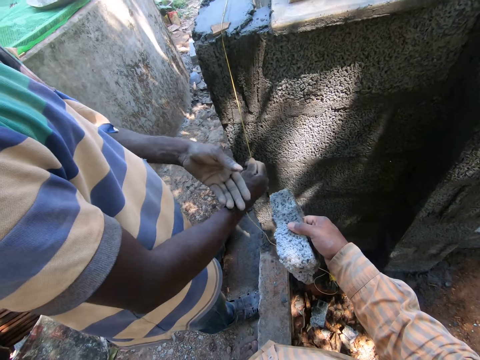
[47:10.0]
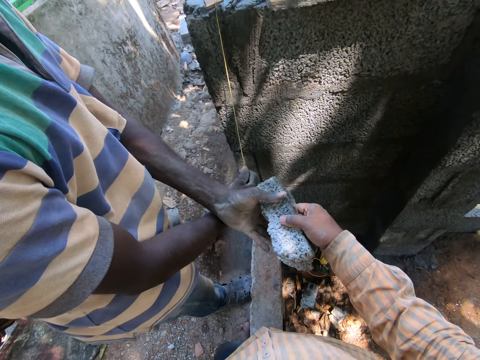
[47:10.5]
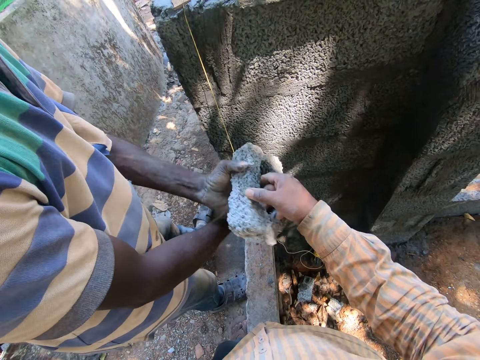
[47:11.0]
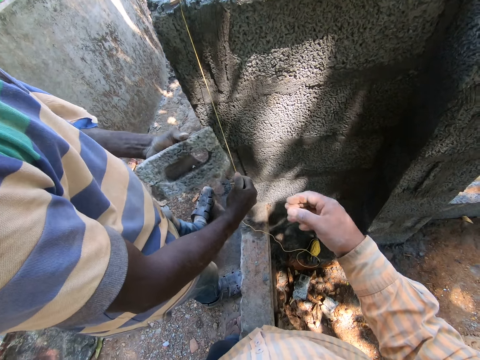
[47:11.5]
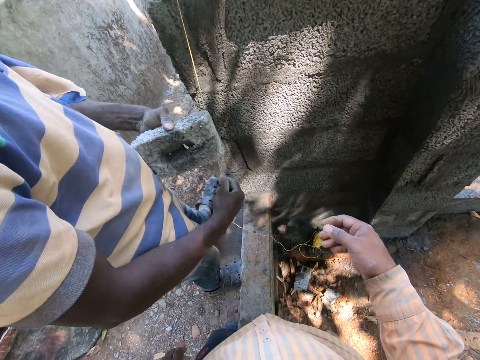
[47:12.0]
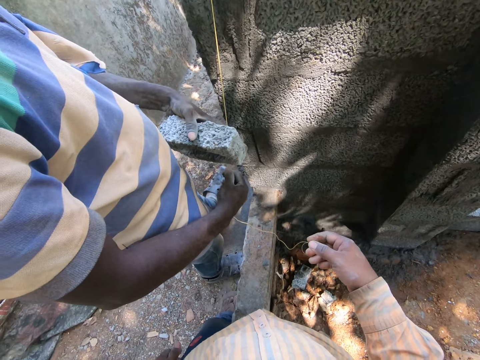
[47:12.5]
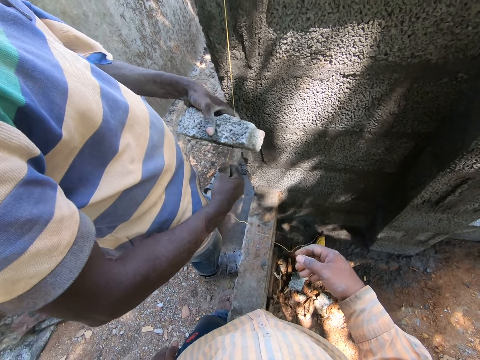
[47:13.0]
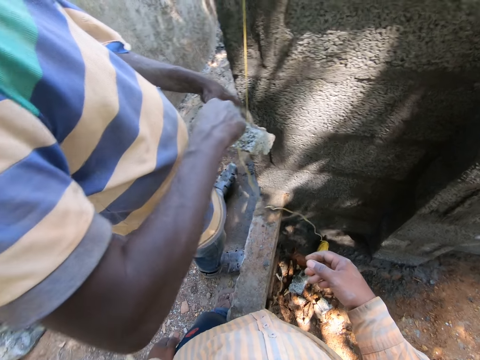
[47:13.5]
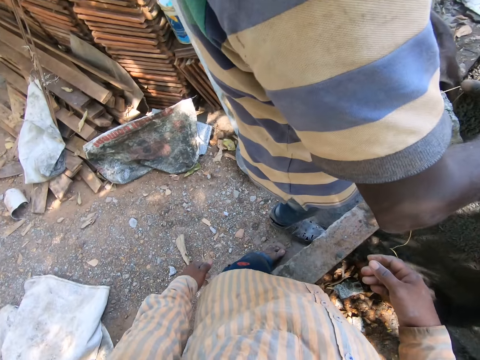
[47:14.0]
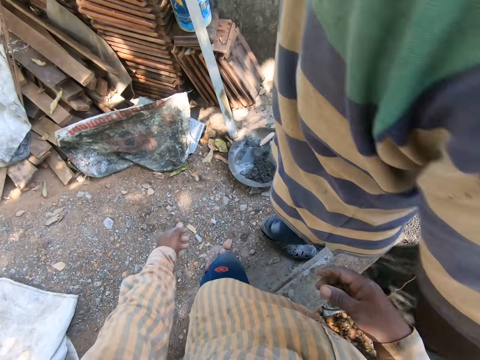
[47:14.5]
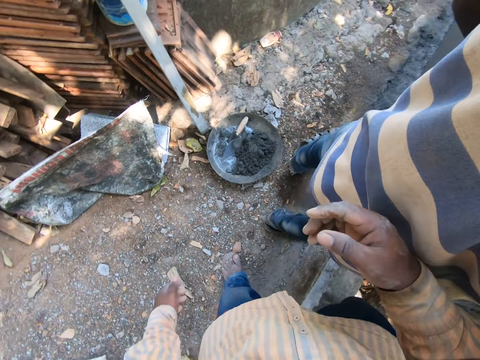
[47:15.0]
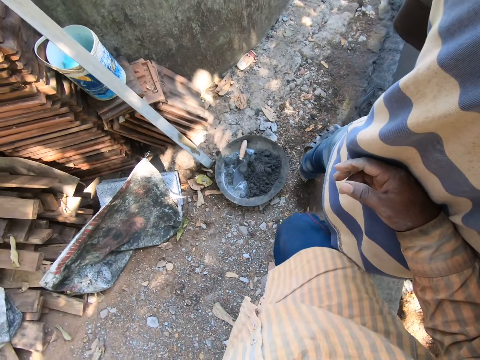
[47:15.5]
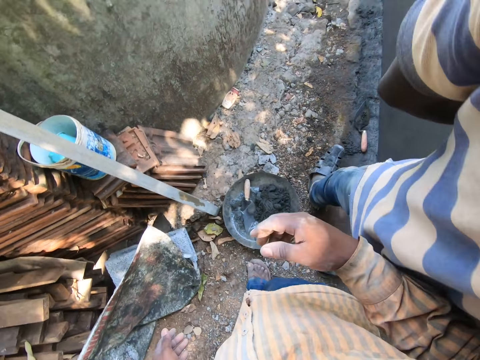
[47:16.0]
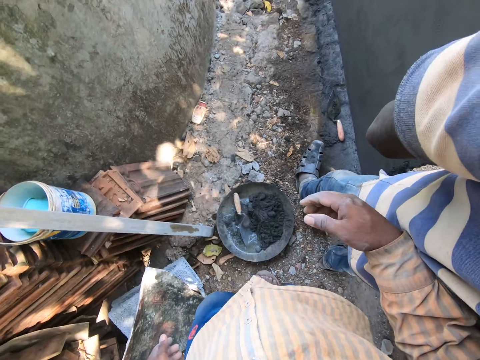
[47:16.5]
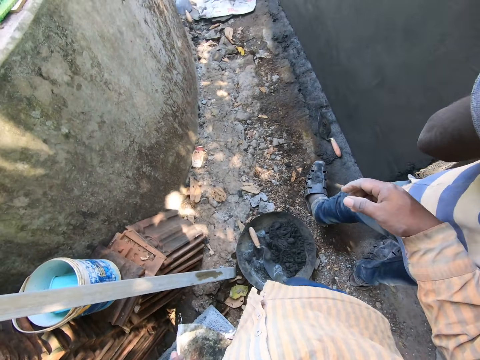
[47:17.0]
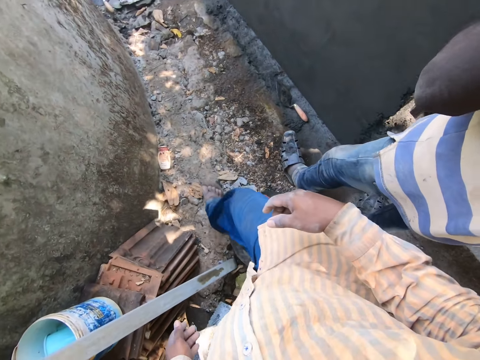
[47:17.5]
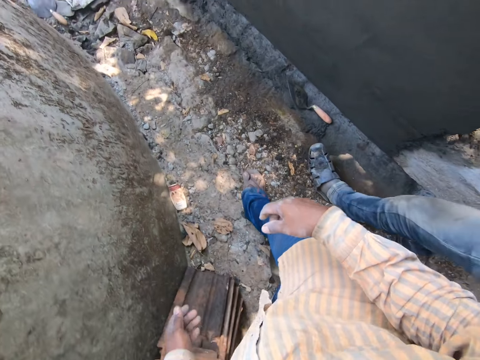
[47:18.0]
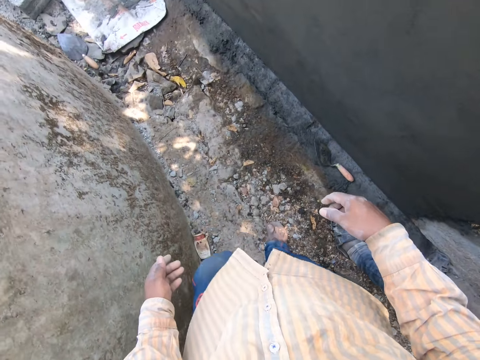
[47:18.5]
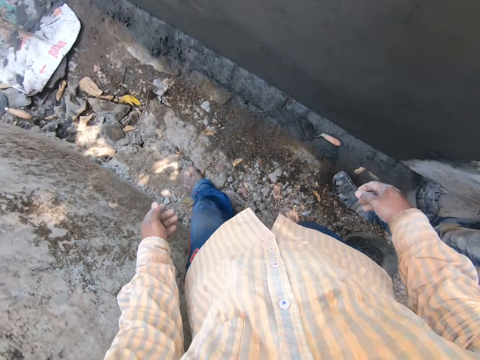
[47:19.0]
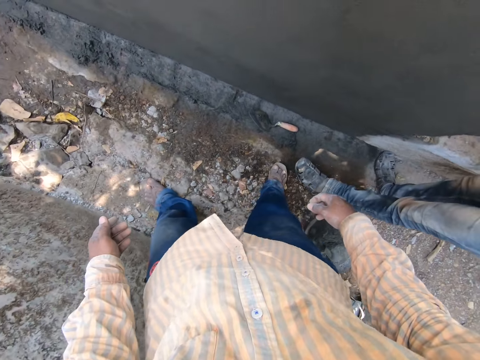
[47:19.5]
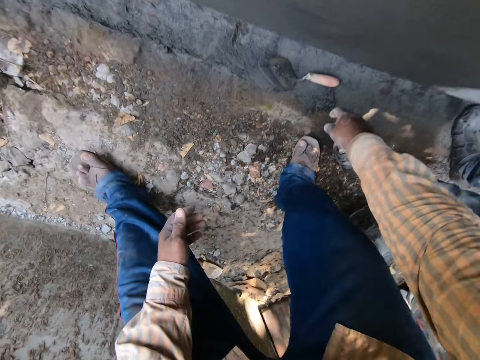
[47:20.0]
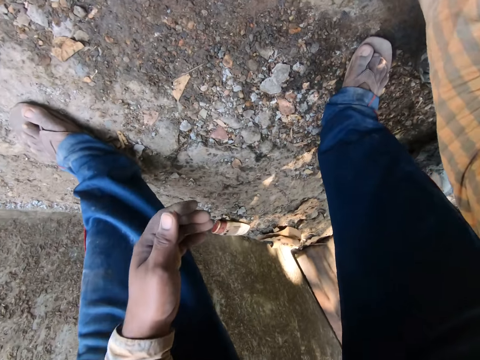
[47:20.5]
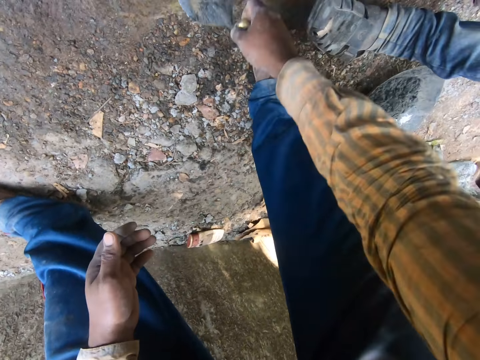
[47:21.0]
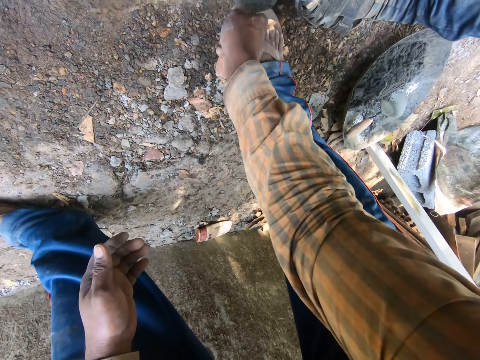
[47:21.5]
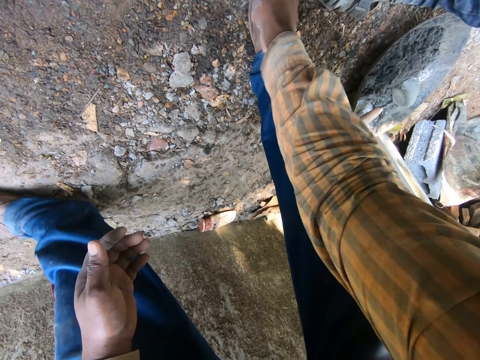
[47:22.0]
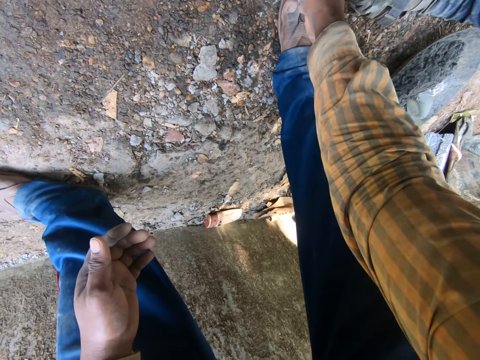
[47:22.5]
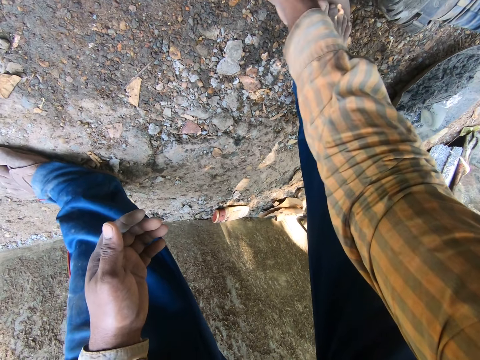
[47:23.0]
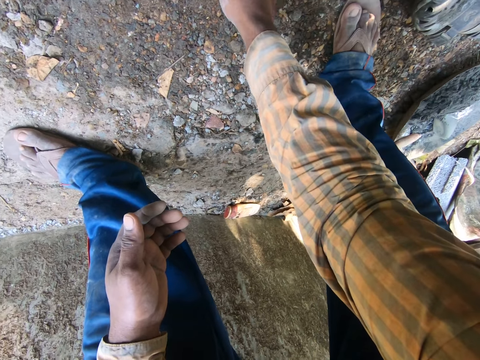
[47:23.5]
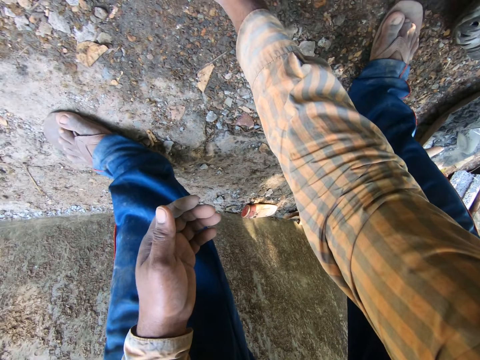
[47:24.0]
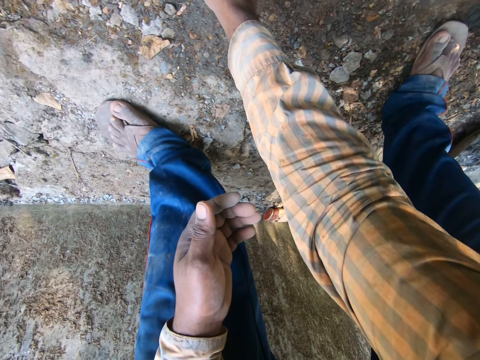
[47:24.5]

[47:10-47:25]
The camera wearer hands a man the brick with his right hand. The man ties the brick with the bricklayer line in his right hand. The camera wearer walks around. He picks up the hand trowel from the floor with his right hand. He pushes mixed cement on the floor with the hand trowel in his right hand.

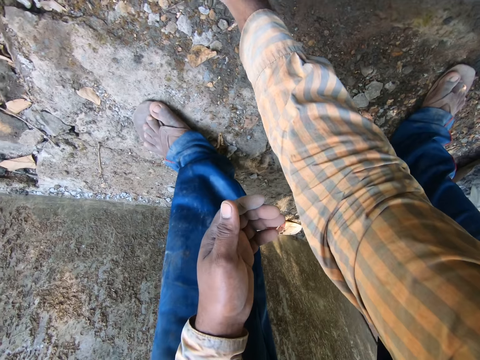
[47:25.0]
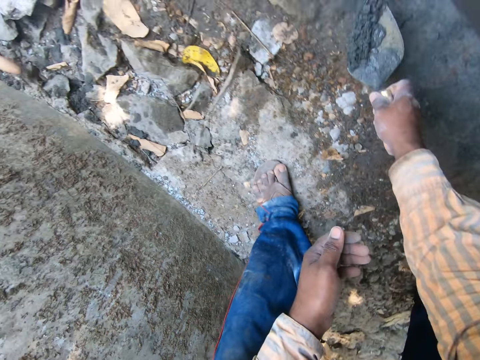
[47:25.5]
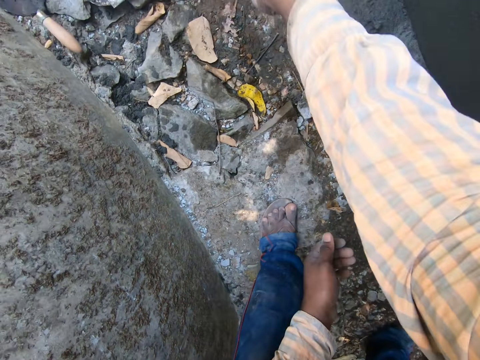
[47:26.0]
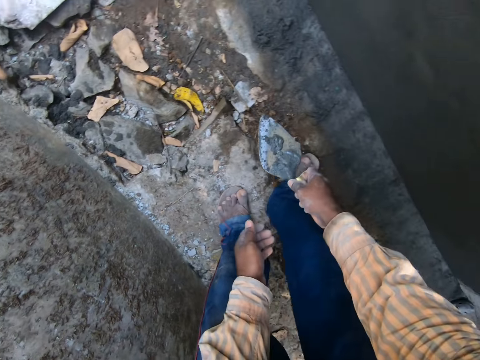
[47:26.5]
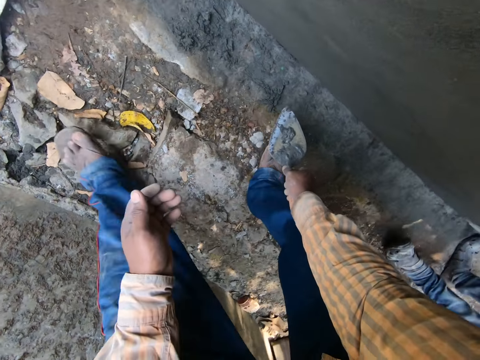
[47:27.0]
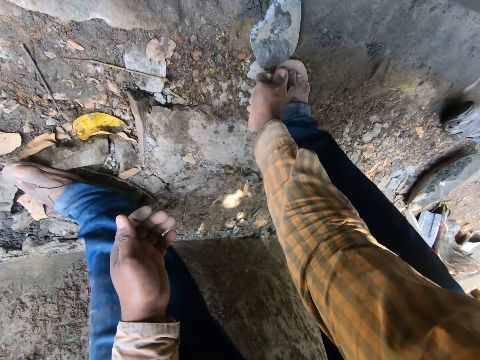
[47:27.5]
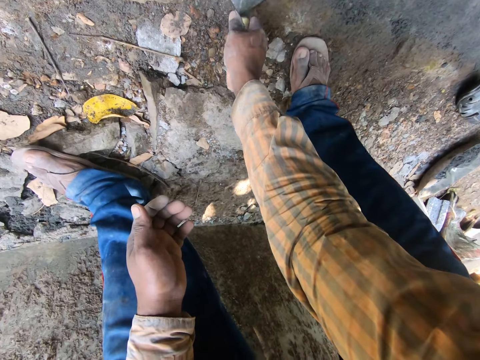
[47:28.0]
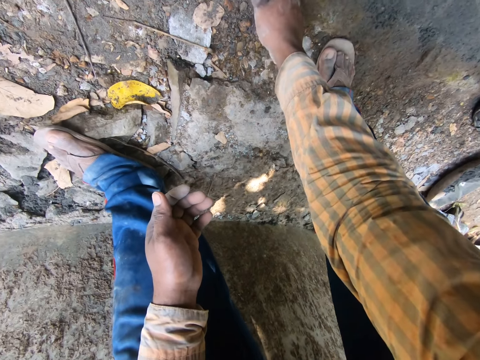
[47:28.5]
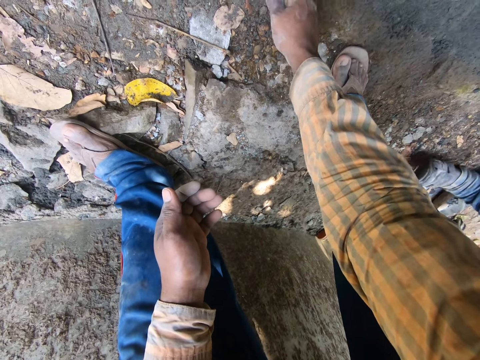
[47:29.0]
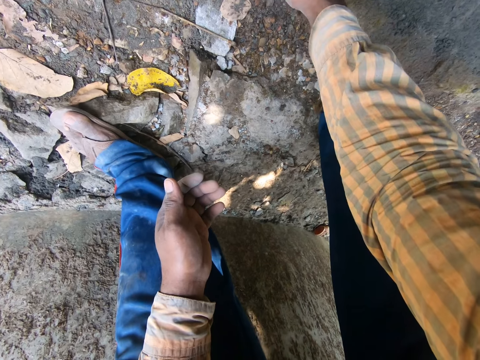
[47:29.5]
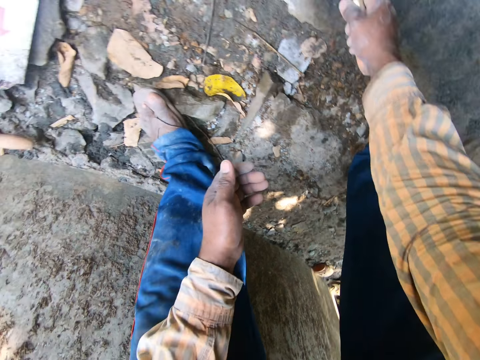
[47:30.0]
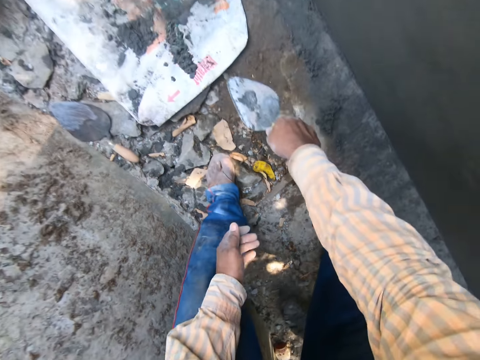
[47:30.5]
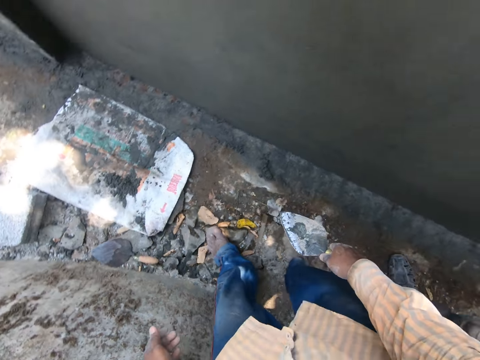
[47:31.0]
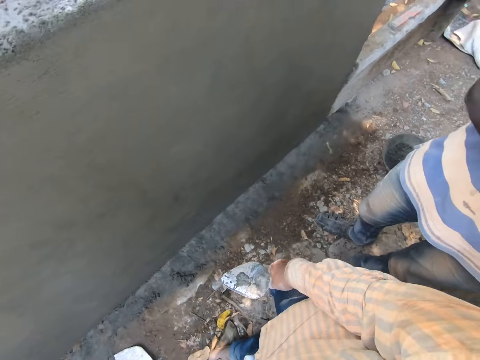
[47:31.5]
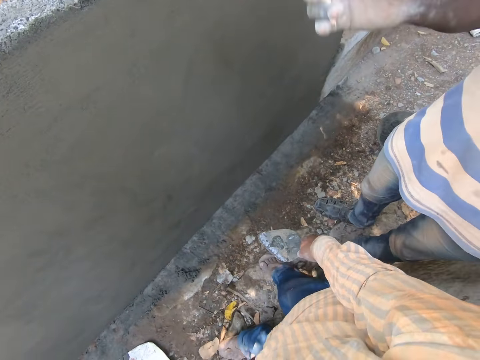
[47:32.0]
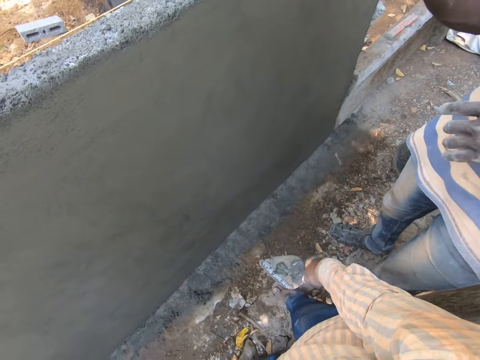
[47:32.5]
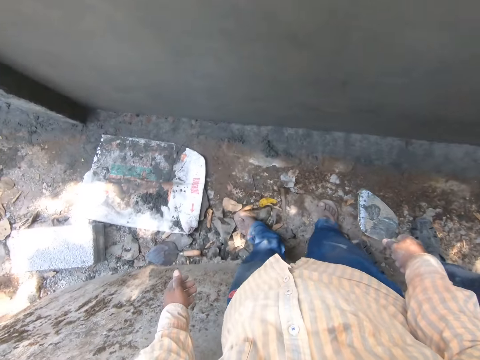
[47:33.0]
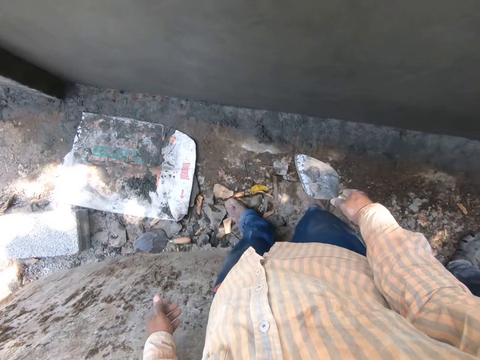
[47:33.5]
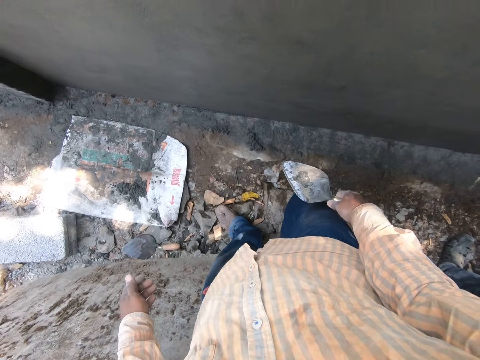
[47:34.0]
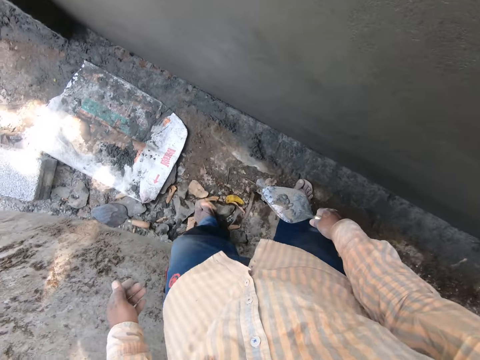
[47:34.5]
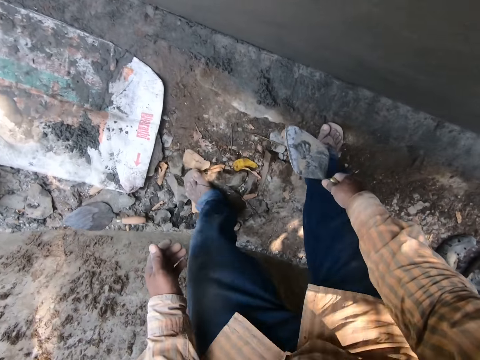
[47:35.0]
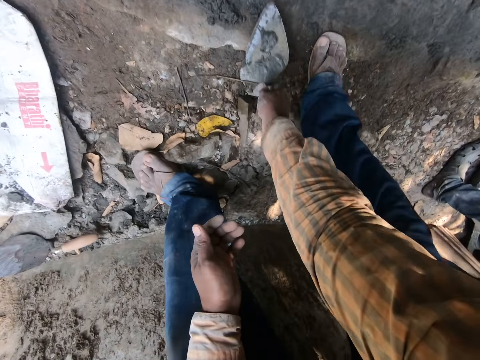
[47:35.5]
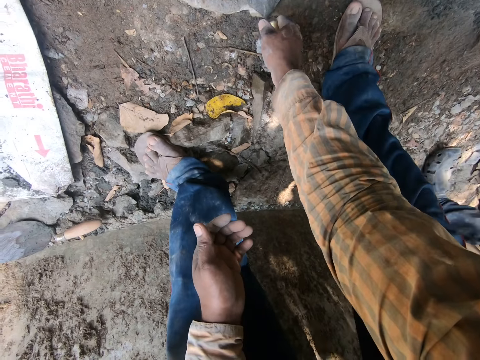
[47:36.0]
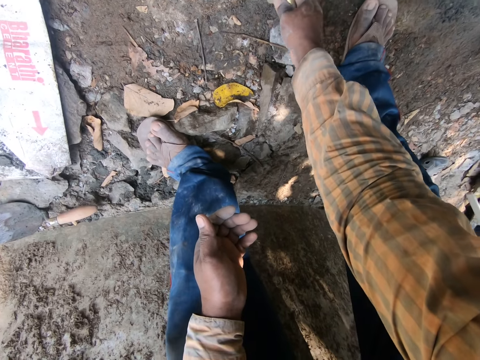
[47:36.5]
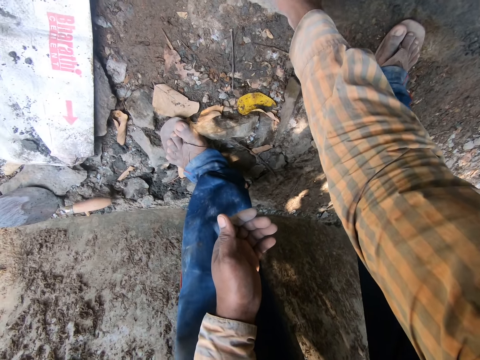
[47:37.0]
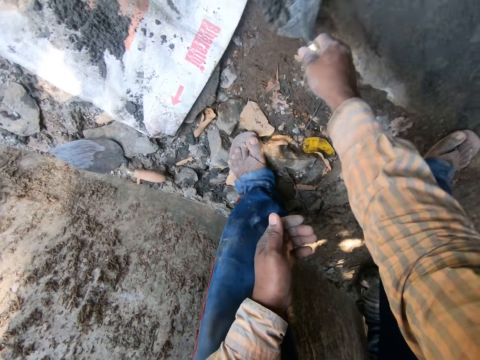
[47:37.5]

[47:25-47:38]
The camera wearer carries mixed cement from the floor with the hand trowel in his right hand. He pours the mixed cement on a sack on the floor with the hand trowel in his right hand. He carries mixed cement from the floor with the hand trowel in his right hand. He pours the mixed cement on the sack on the floor with the hand trowel in his right hand.
